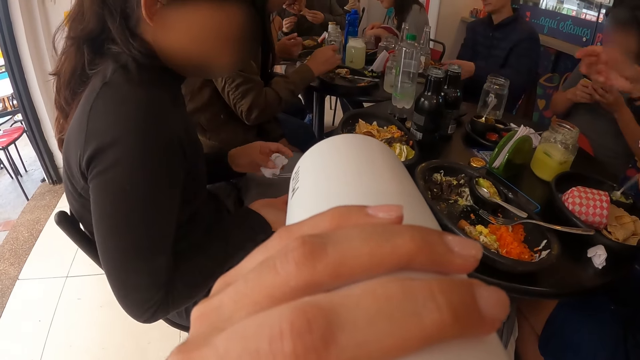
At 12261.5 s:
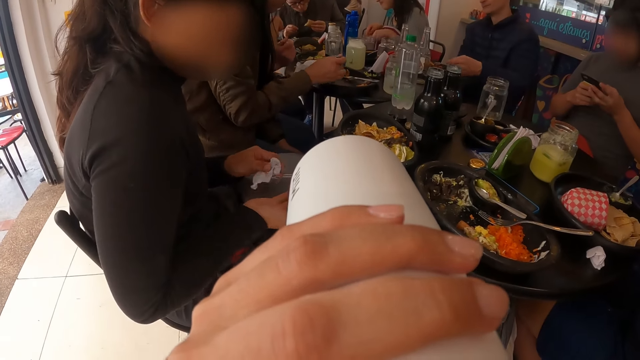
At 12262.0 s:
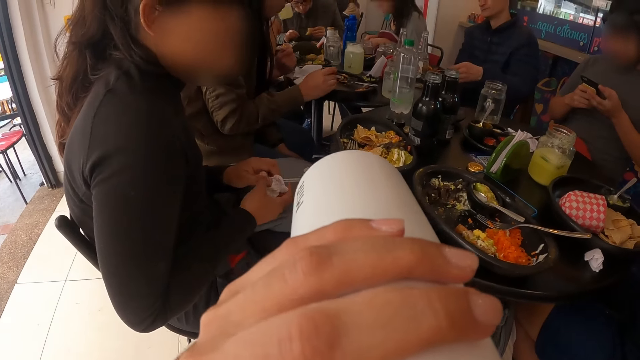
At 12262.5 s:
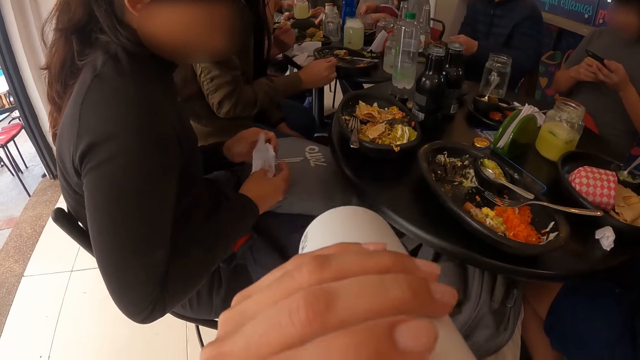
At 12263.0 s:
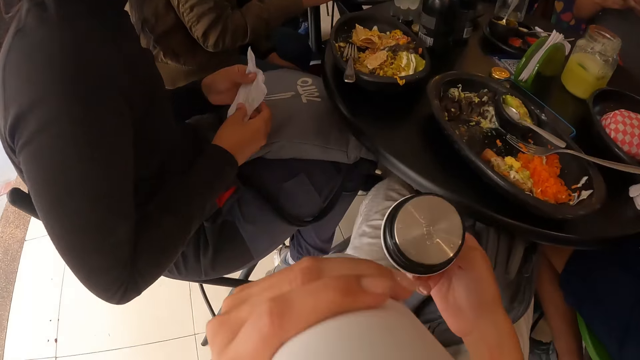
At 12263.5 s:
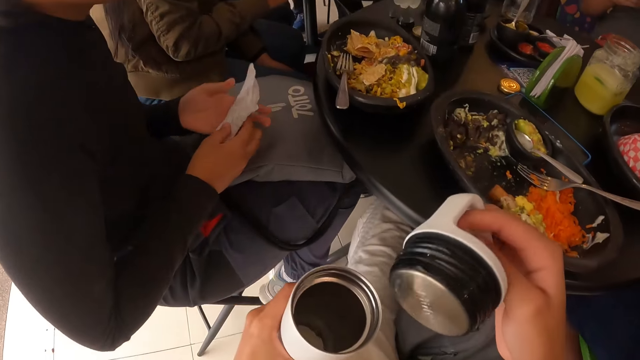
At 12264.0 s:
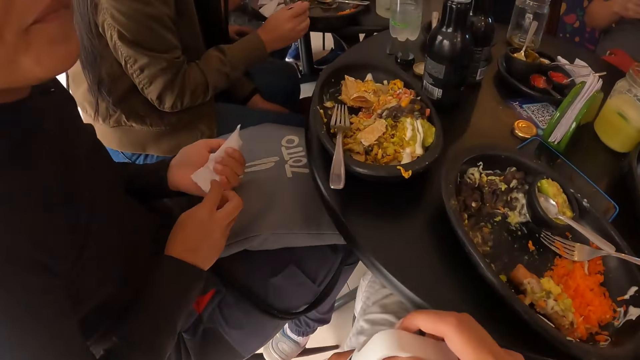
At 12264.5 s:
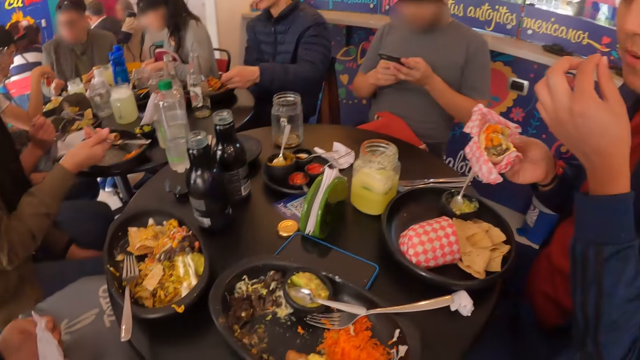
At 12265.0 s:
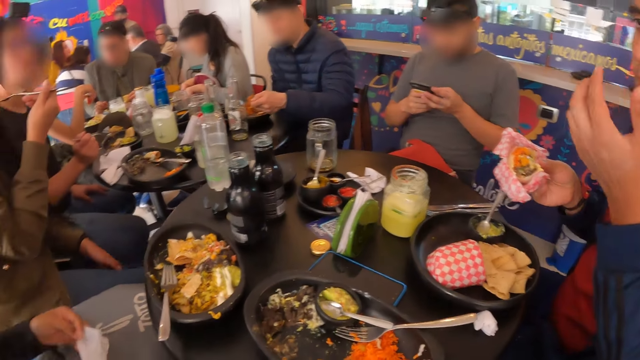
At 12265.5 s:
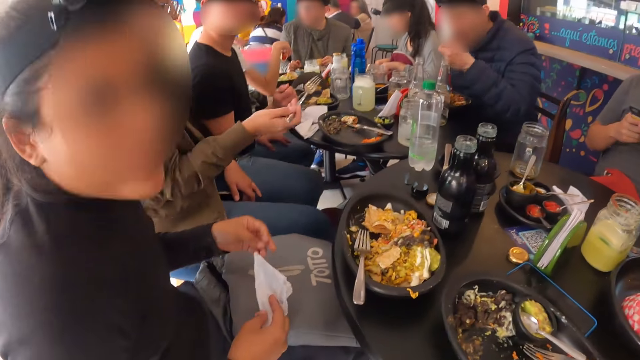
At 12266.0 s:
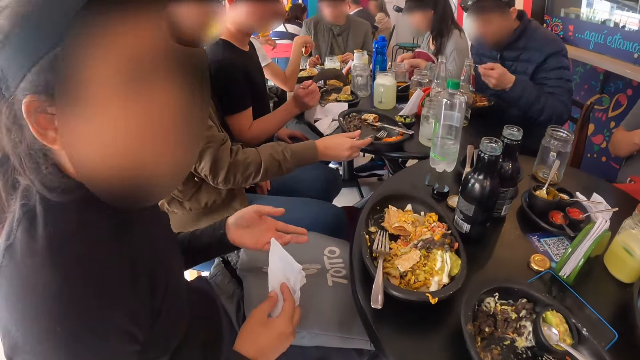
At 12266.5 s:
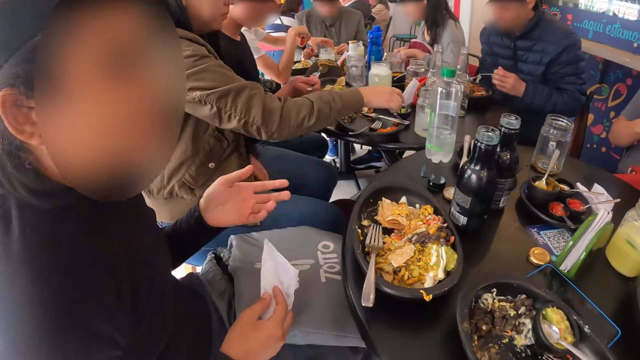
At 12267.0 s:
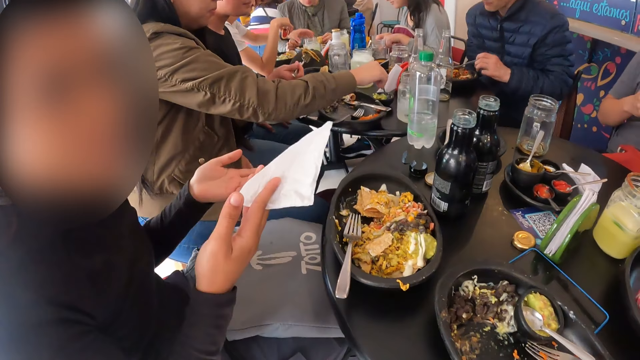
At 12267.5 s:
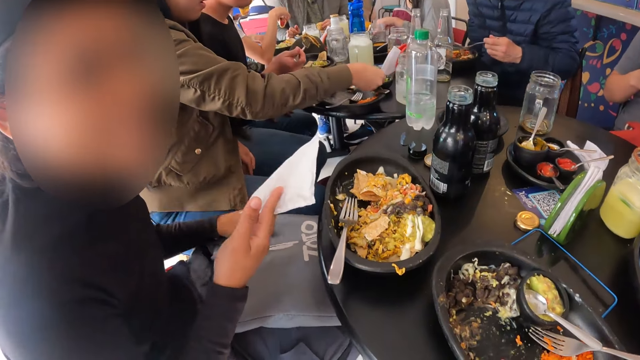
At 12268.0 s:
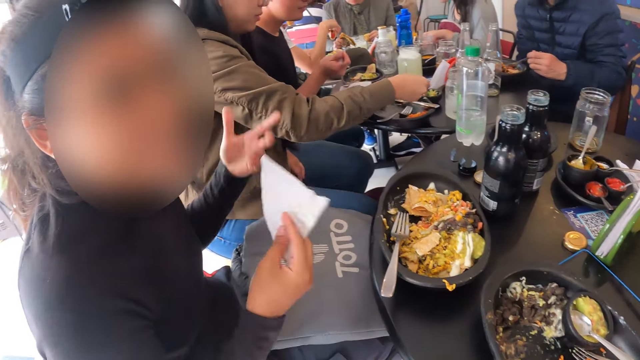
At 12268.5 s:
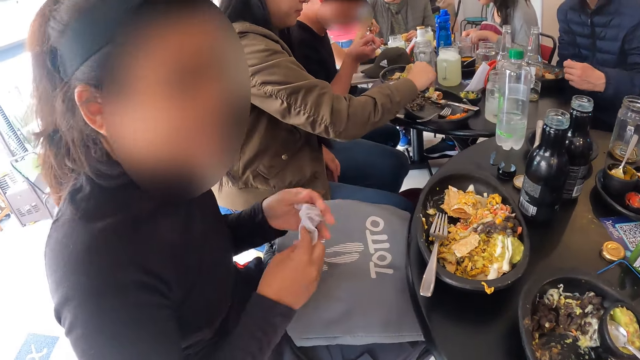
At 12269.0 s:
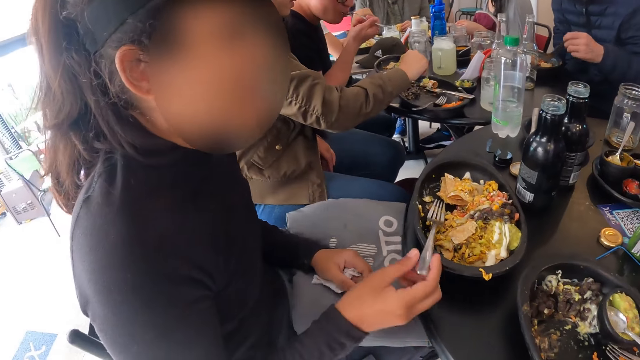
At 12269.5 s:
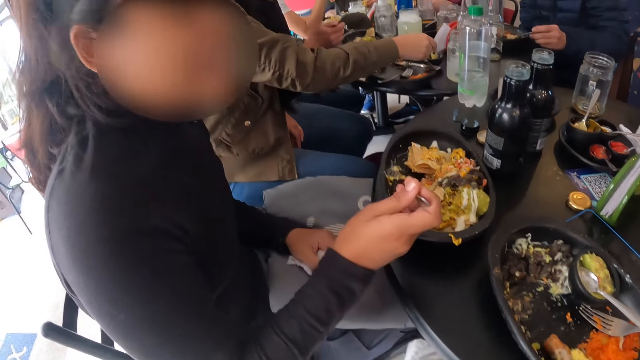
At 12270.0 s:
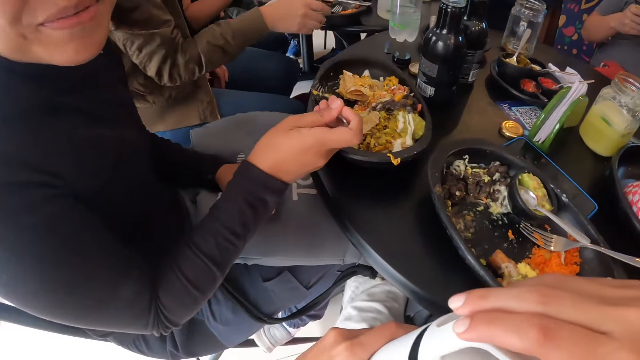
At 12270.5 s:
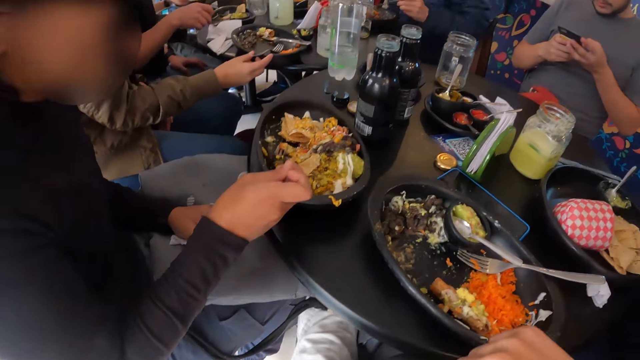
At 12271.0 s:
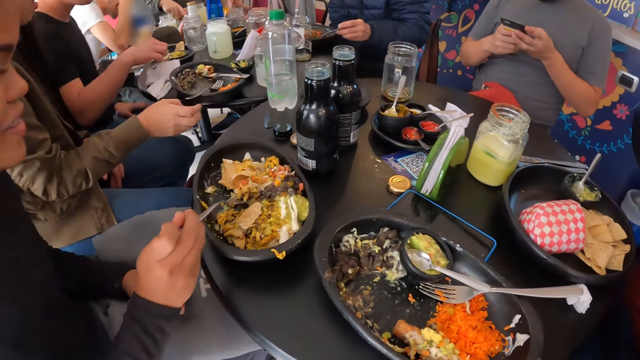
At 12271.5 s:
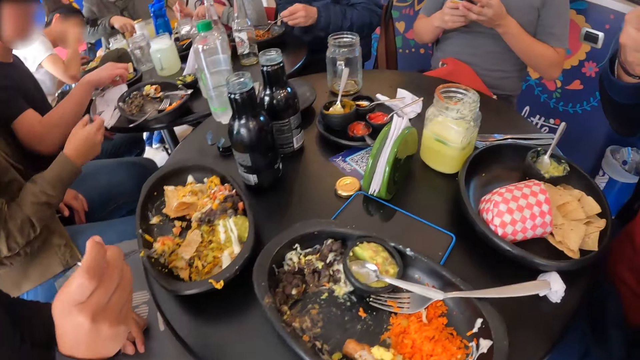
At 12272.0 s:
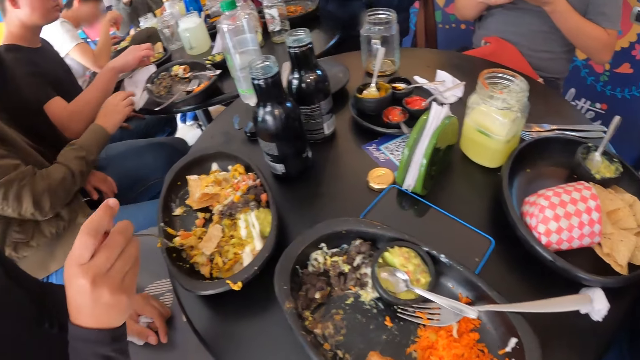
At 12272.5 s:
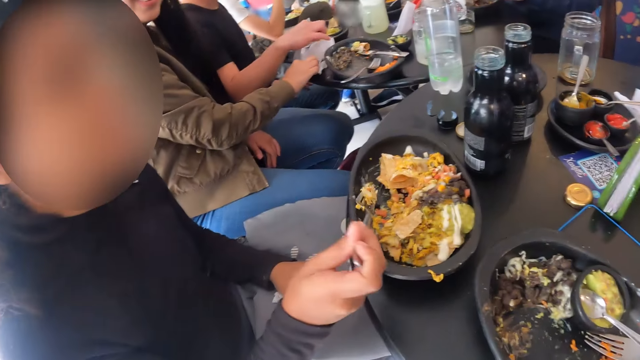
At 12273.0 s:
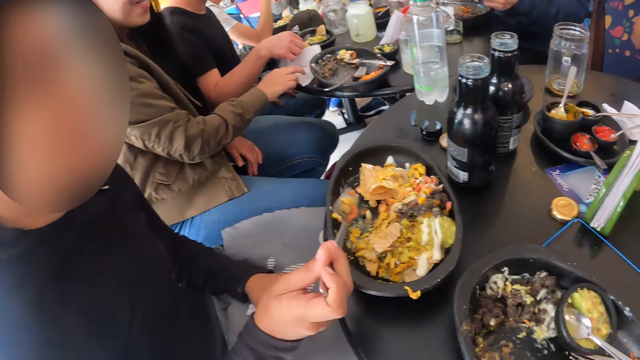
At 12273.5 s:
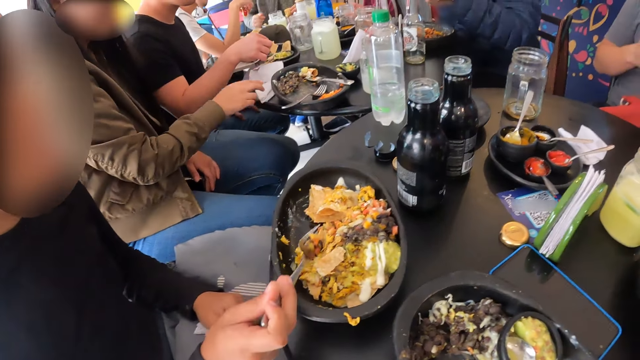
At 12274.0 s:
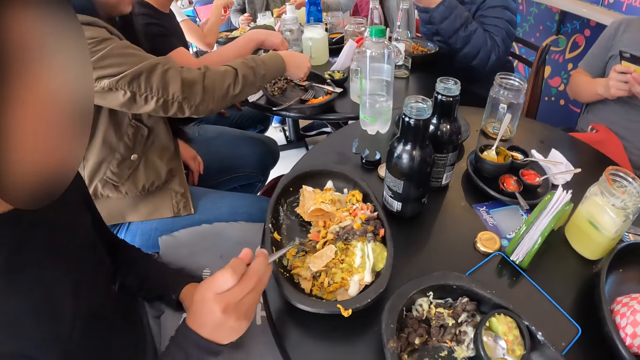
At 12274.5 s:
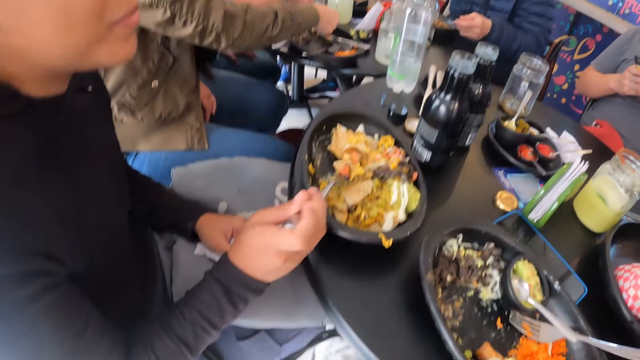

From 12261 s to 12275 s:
The camera wearer closes the bottle in her left hand with the cover in her right hand. A man puts the food in his left hand into his mouth. A person interacts with the camera wearer. The person picks up the spoon and smiles at the camera wearer. A woman packs food from the plate on the table with the fork in her right hand. The camera wearer looks around.

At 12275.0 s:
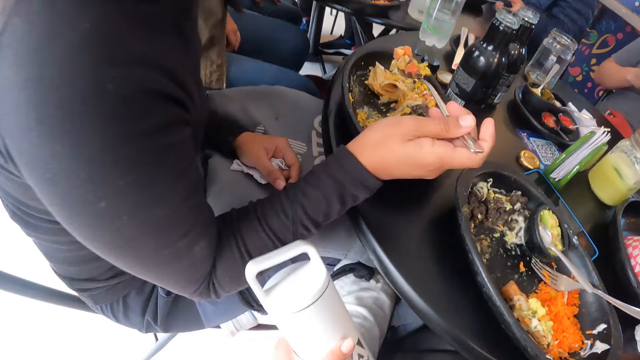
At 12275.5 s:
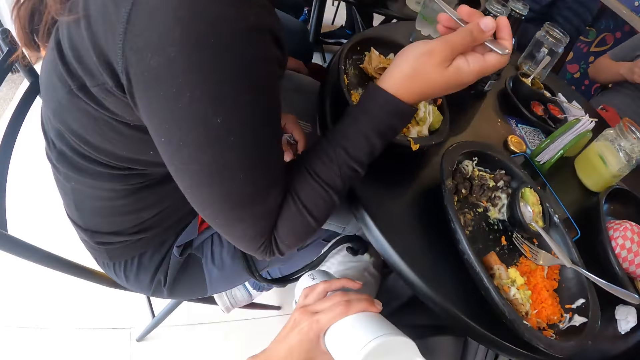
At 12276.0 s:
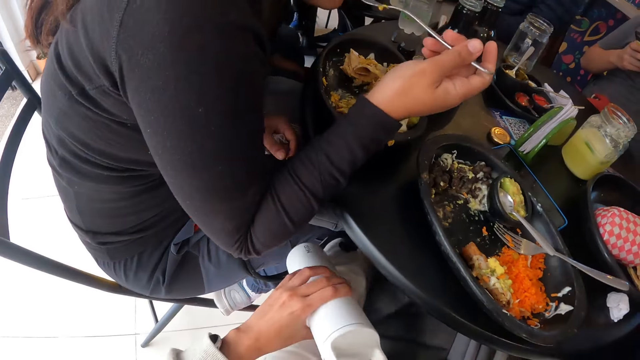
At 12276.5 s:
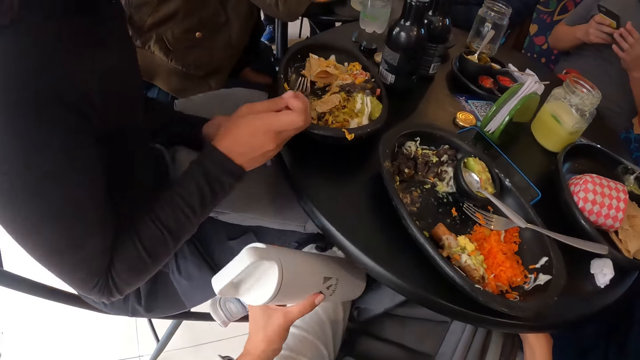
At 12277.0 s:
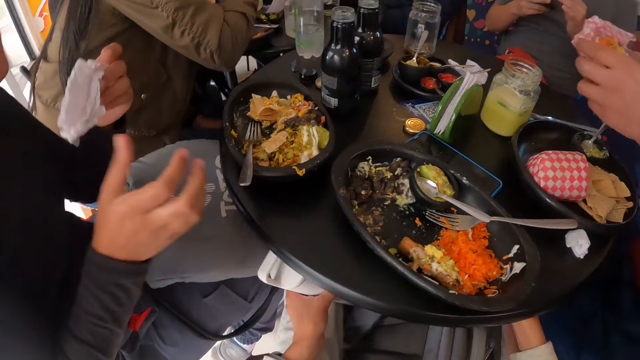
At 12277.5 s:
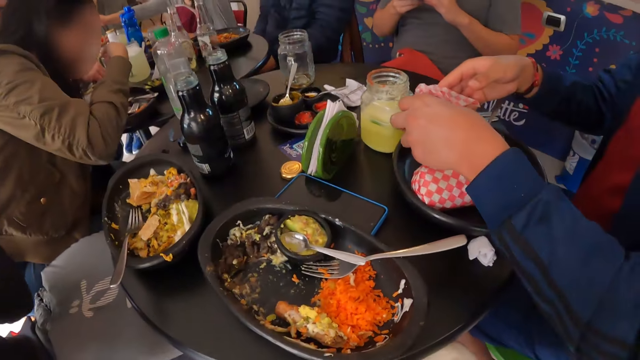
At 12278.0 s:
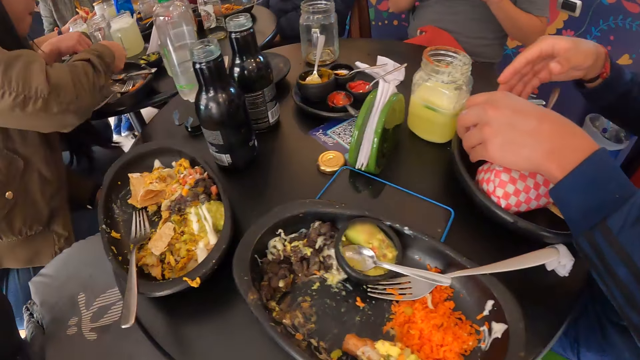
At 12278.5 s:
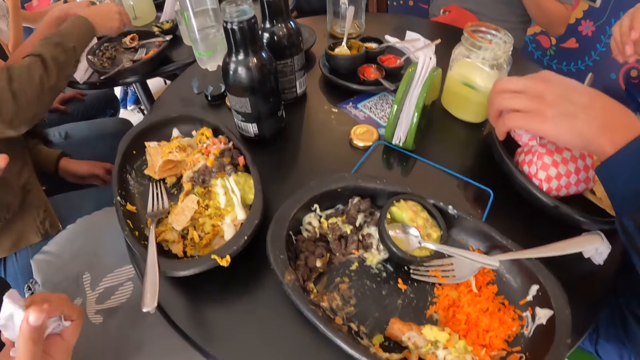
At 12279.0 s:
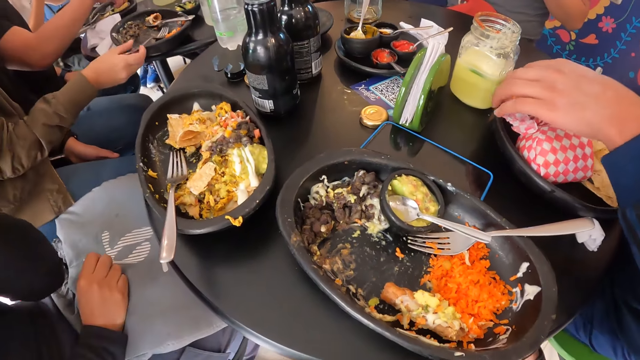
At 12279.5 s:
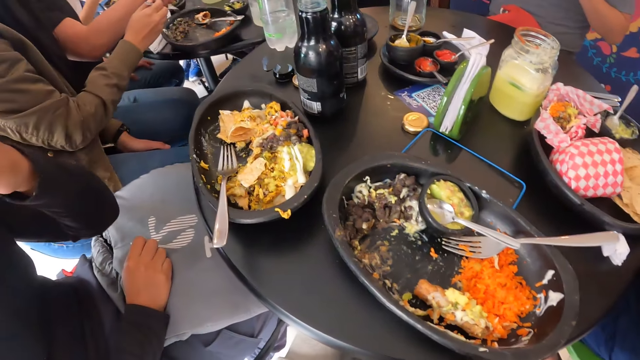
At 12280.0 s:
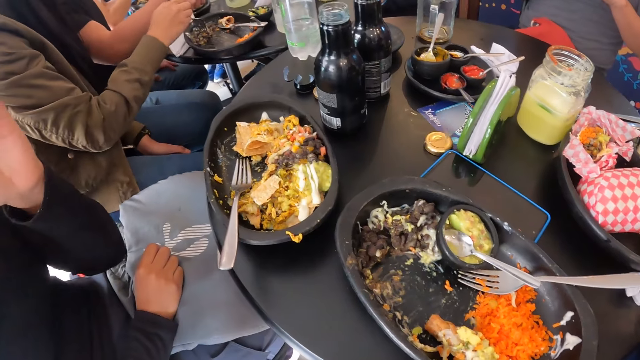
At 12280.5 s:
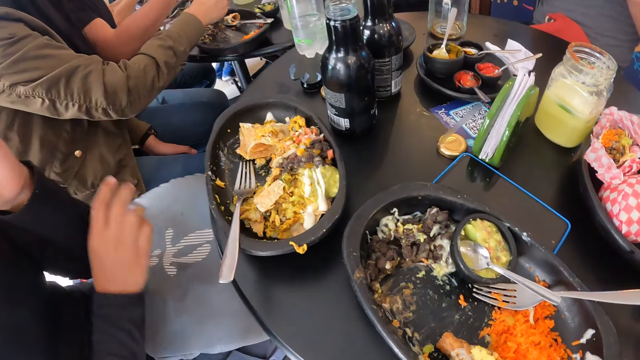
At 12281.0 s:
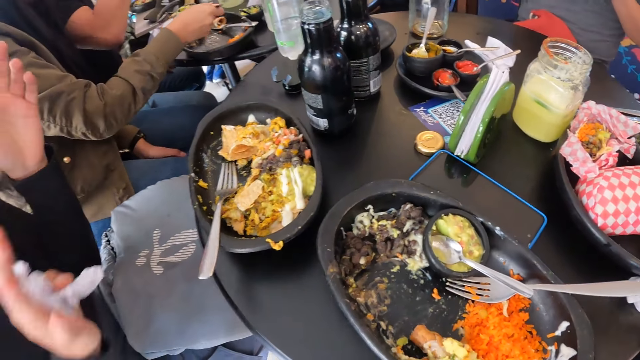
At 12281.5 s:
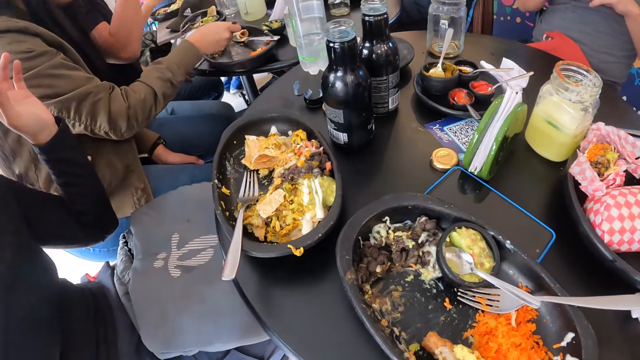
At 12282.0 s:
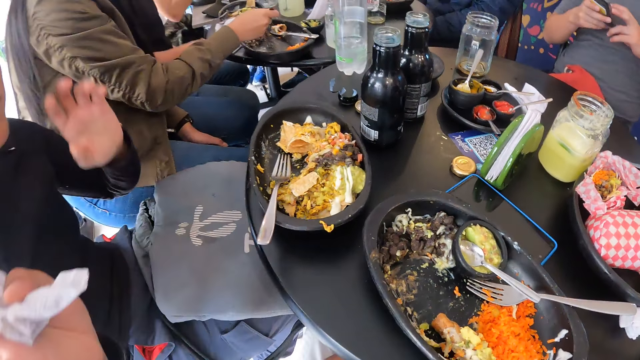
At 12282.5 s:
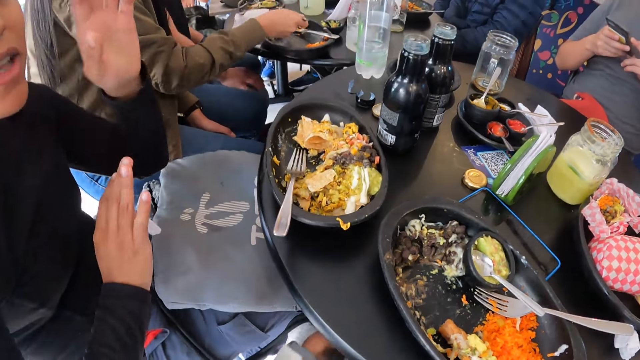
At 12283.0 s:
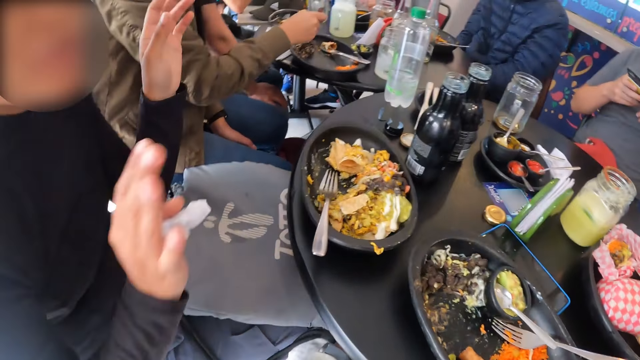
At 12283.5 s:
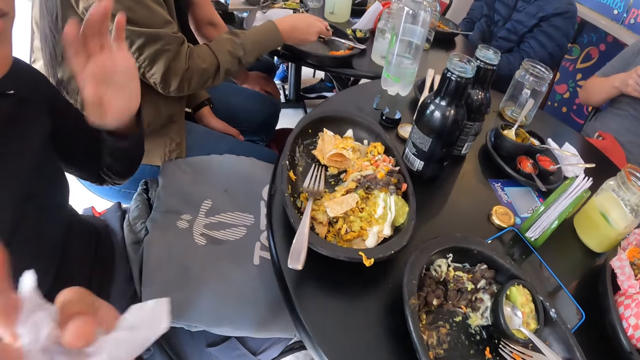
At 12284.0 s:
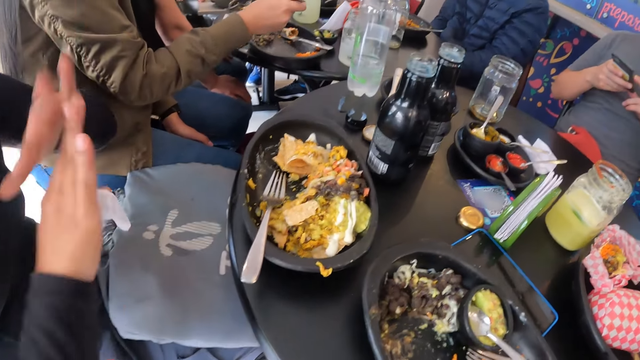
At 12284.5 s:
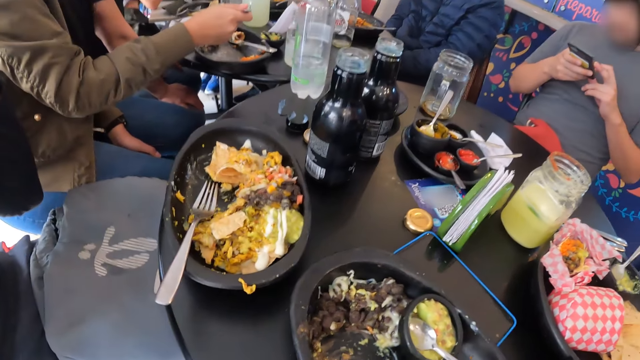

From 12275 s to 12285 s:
The woman places the food in the fork in her right hand into her mouth. The camera wearer holds the bottle. She places the bottle in her left hand into a bag under the table. The man places the wrapper in his hands on the plate on the table. The woman interacts with the camera wearer.
